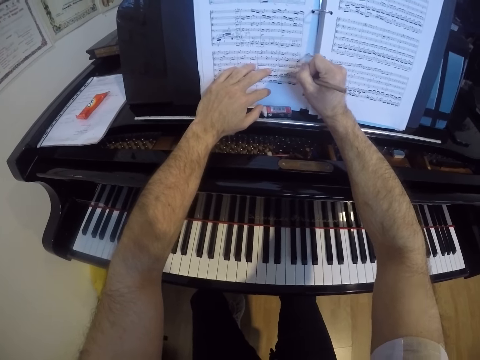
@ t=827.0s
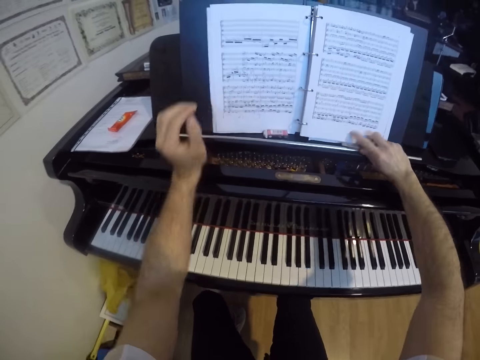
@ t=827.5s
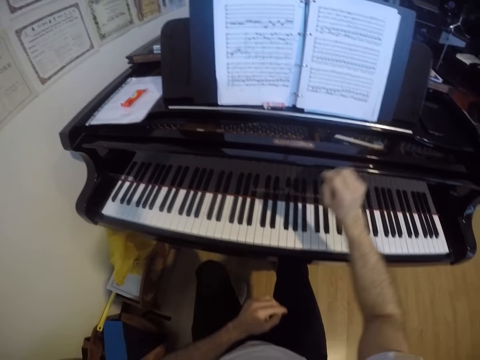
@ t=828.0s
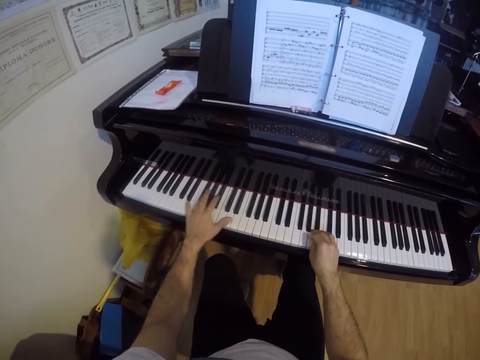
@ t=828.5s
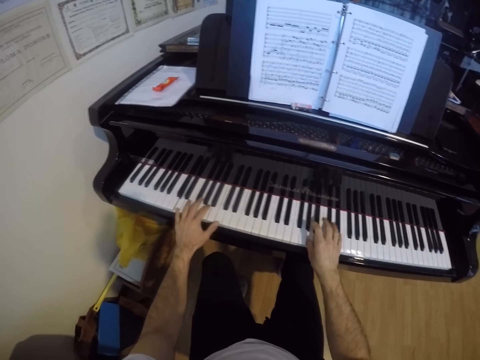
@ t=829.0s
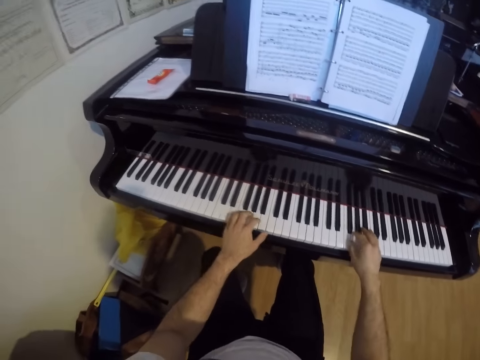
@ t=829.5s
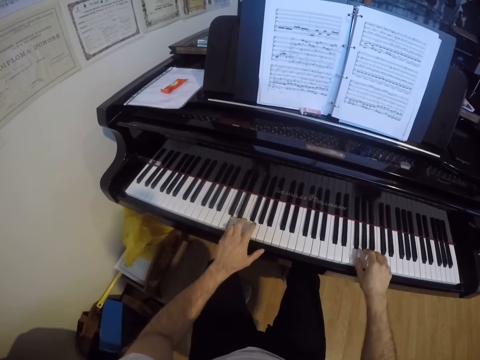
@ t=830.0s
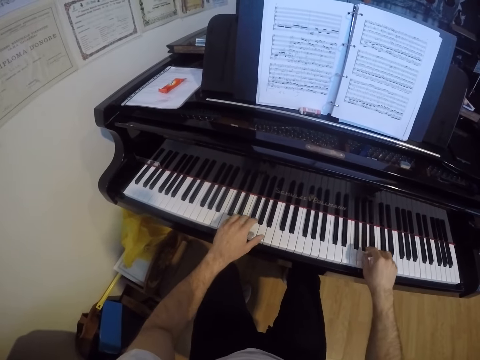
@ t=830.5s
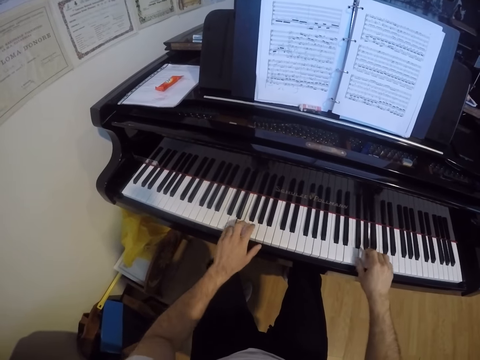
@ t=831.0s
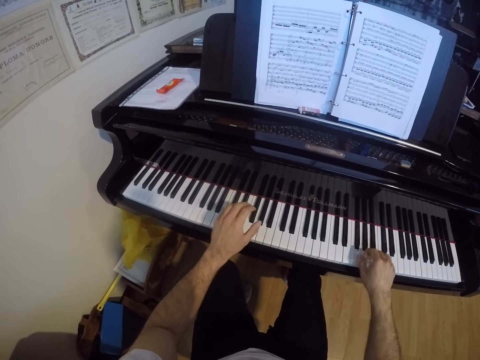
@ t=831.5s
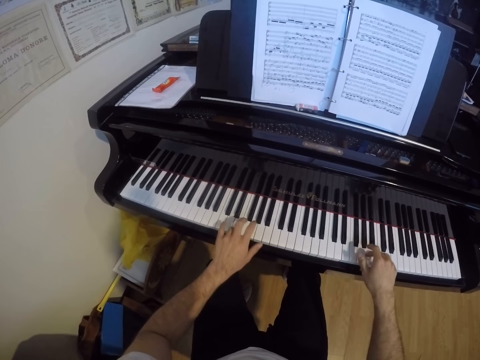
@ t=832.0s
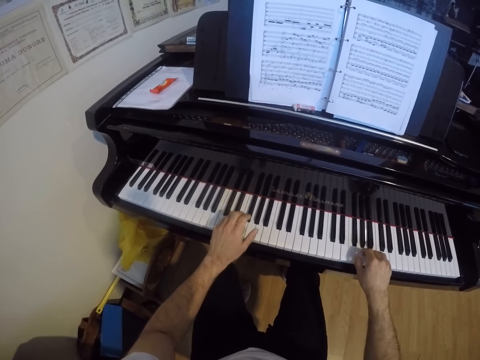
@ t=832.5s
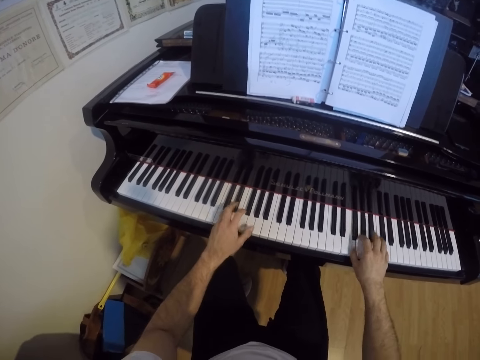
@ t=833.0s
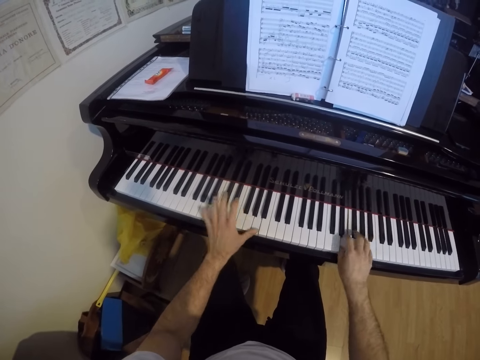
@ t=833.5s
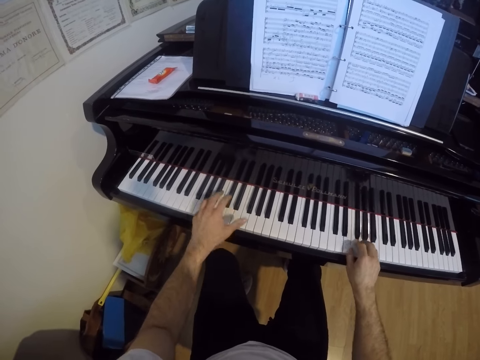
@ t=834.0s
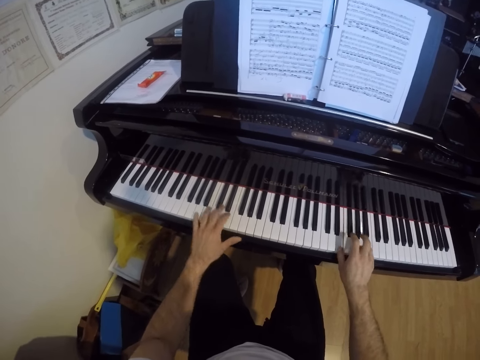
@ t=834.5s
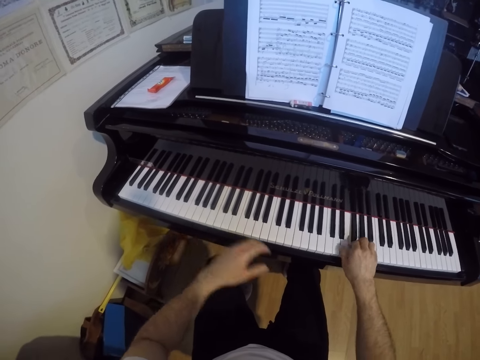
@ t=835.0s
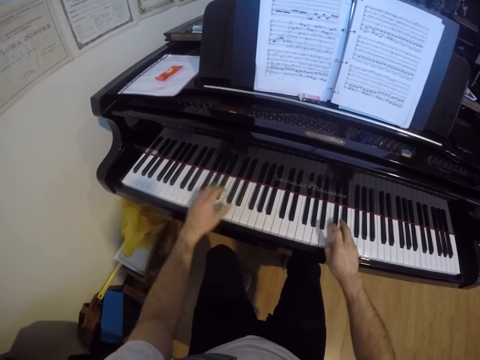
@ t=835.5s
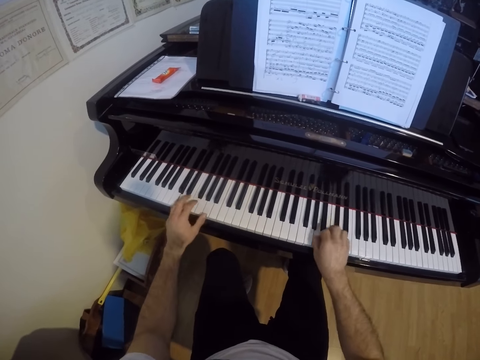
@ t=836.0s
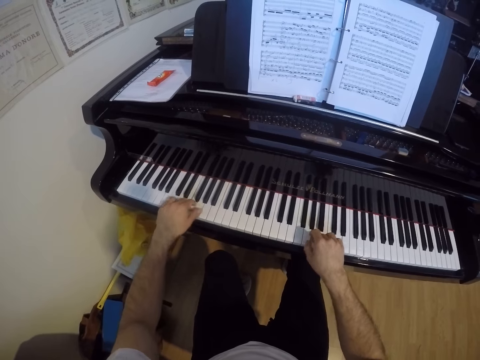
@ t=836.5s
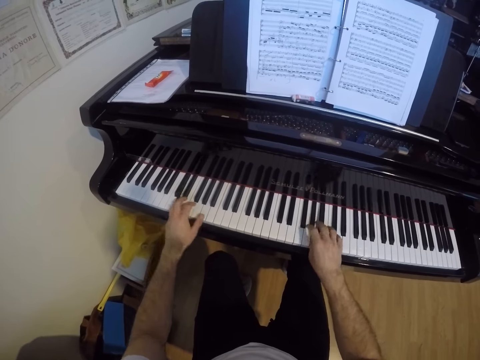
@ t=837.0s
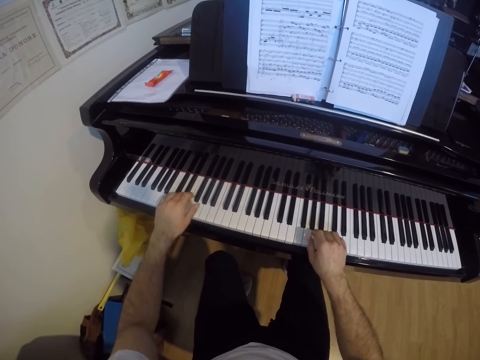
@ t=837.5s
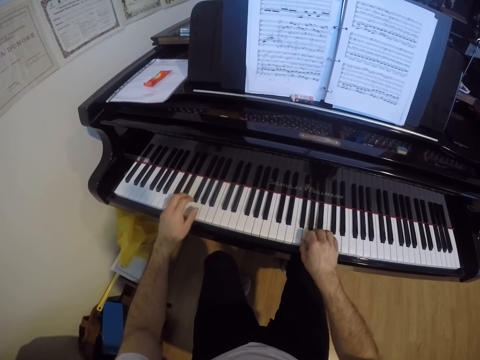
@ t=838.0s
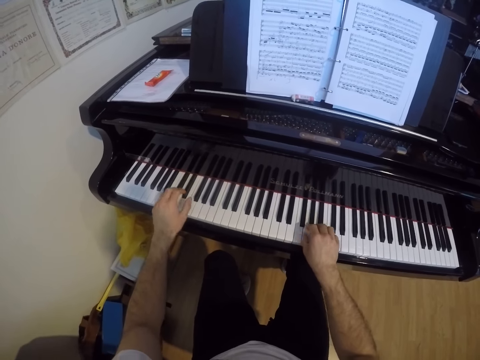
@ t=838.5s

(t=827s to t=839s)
The camera wearer drops the pencil on a top board with his right hand. He plays the piano with both hands.

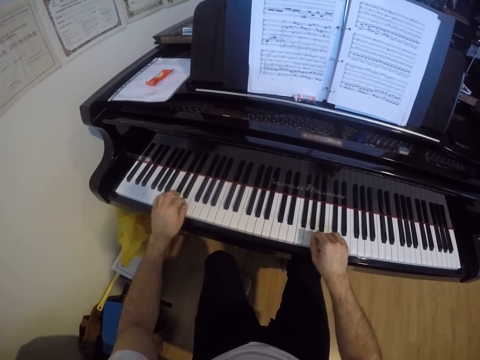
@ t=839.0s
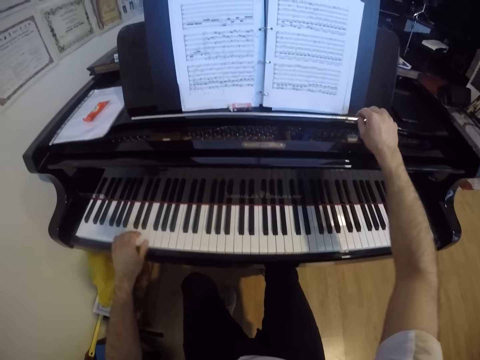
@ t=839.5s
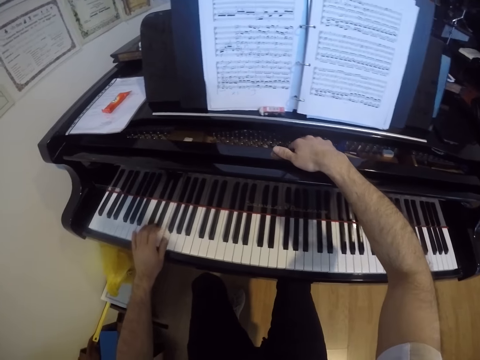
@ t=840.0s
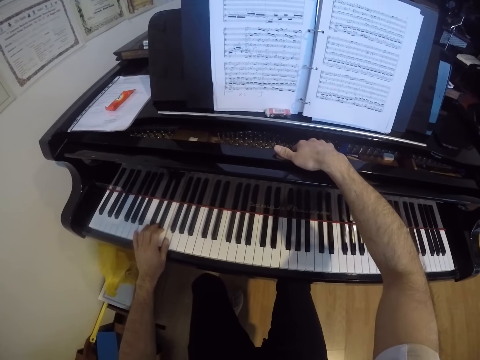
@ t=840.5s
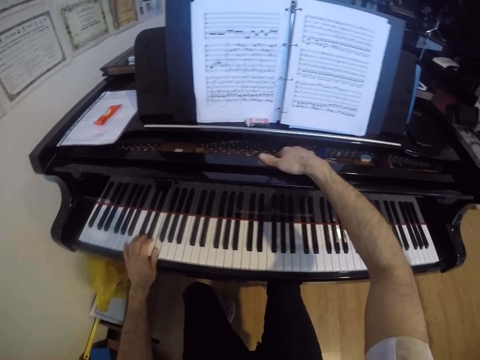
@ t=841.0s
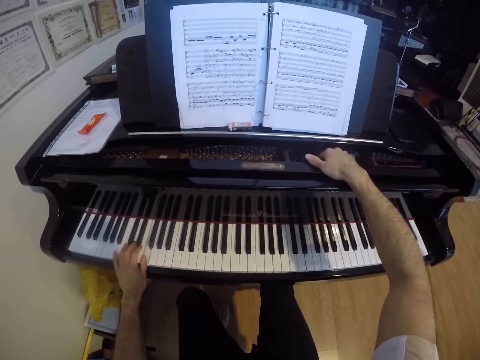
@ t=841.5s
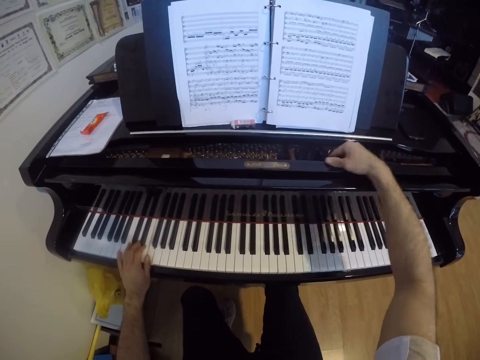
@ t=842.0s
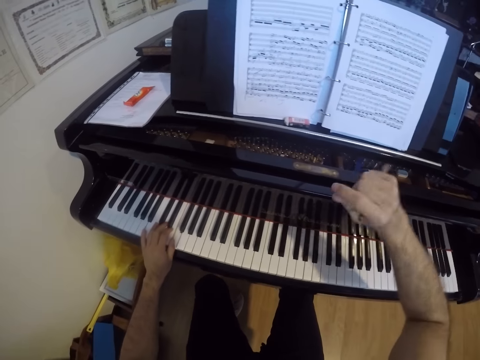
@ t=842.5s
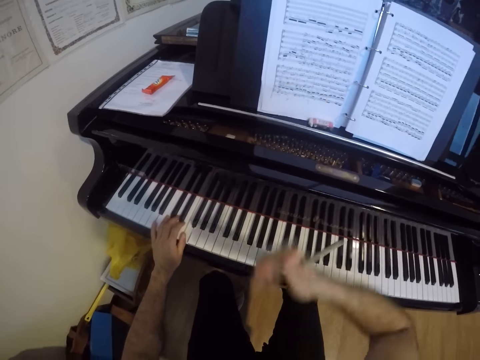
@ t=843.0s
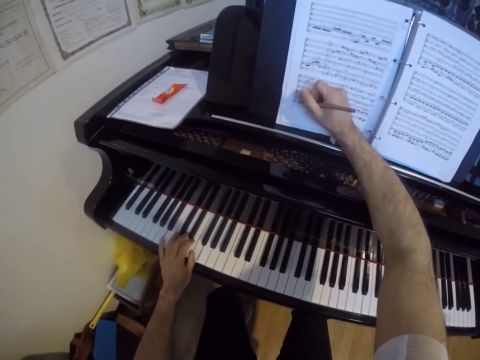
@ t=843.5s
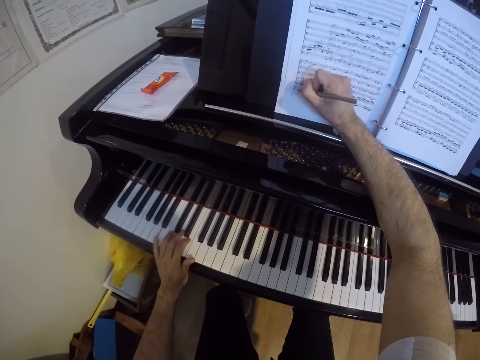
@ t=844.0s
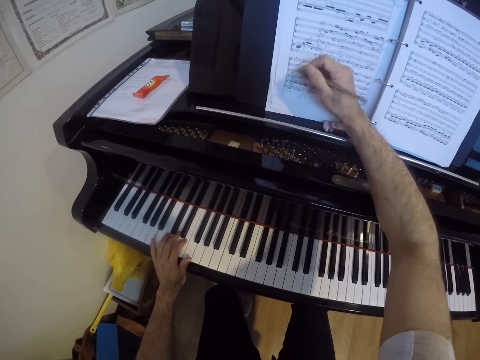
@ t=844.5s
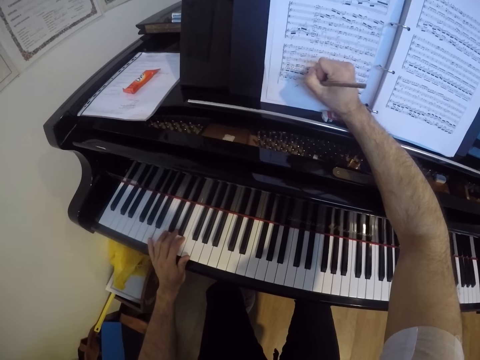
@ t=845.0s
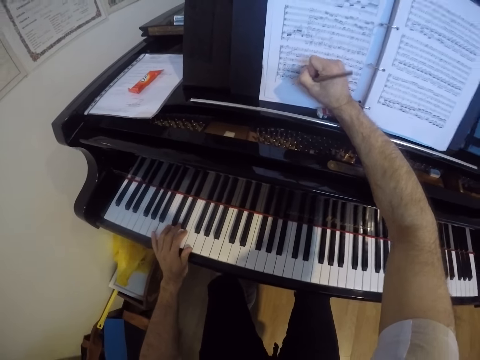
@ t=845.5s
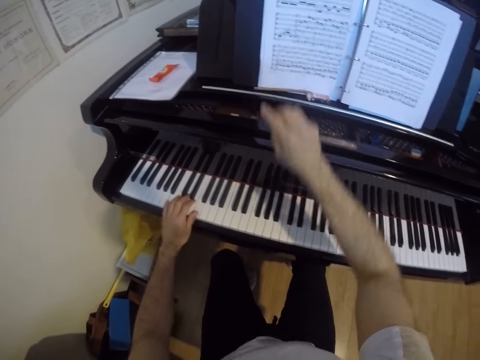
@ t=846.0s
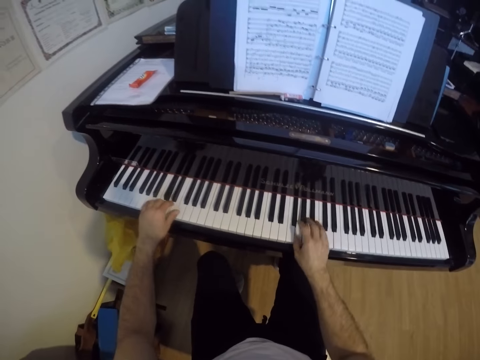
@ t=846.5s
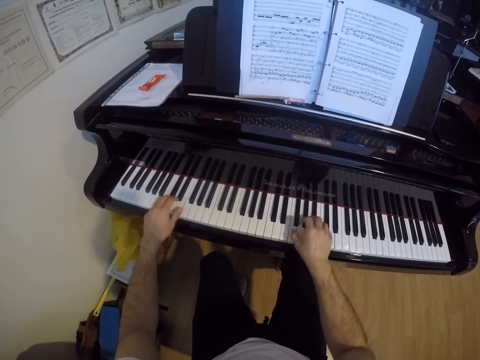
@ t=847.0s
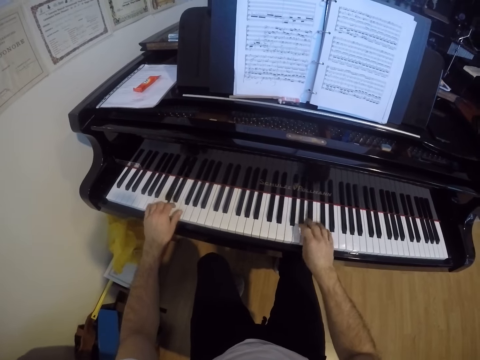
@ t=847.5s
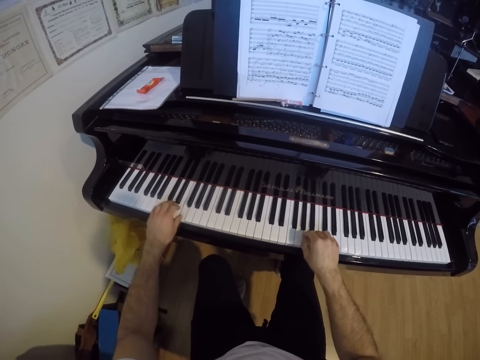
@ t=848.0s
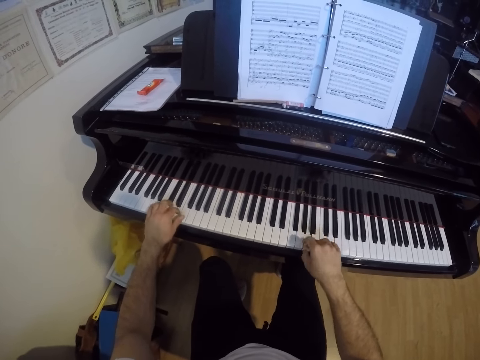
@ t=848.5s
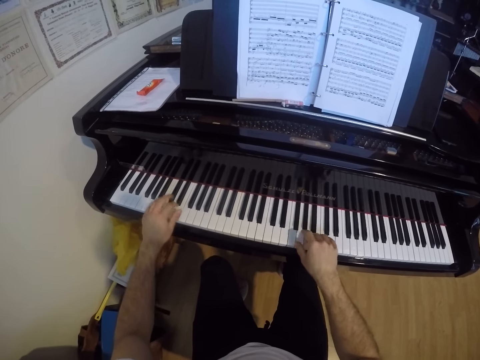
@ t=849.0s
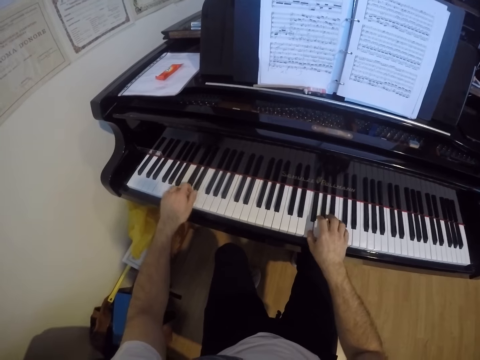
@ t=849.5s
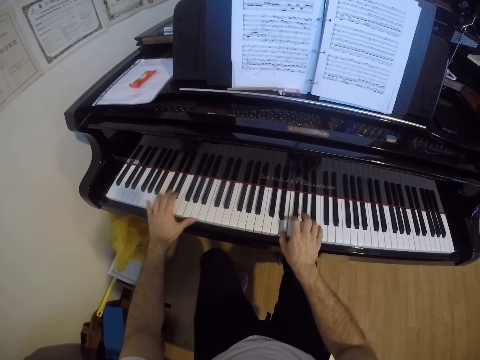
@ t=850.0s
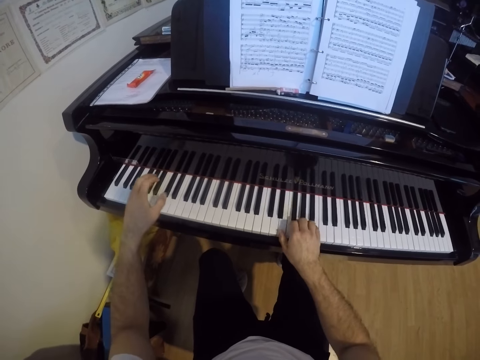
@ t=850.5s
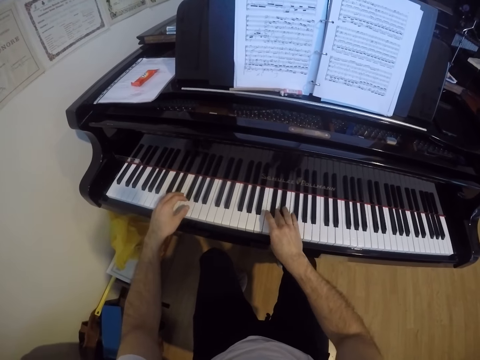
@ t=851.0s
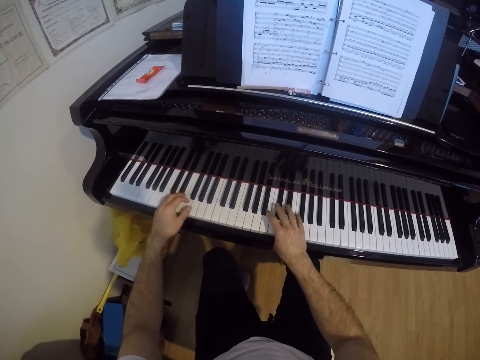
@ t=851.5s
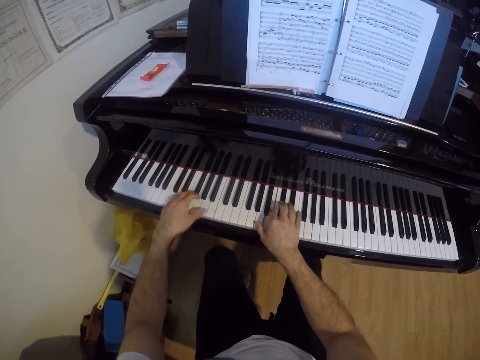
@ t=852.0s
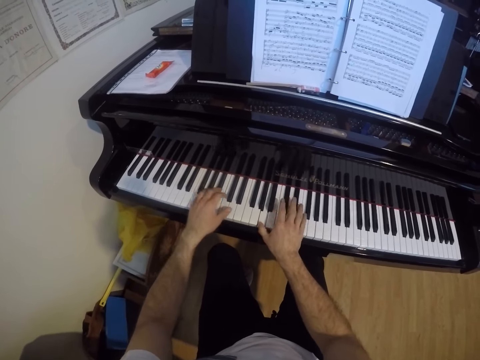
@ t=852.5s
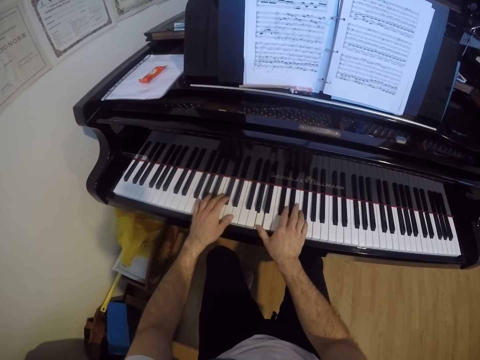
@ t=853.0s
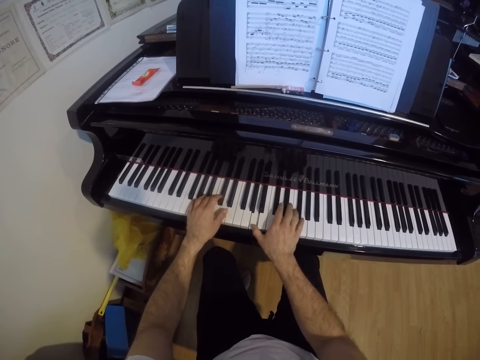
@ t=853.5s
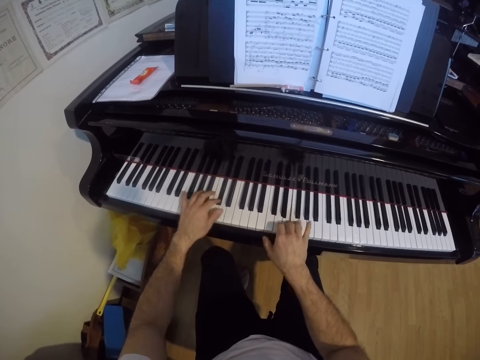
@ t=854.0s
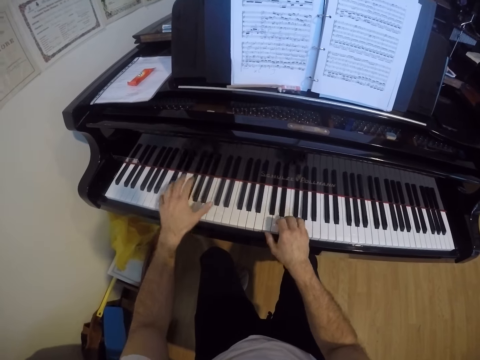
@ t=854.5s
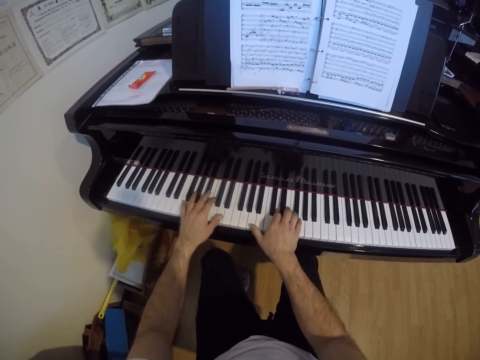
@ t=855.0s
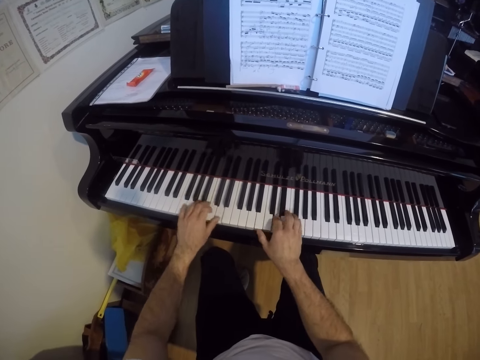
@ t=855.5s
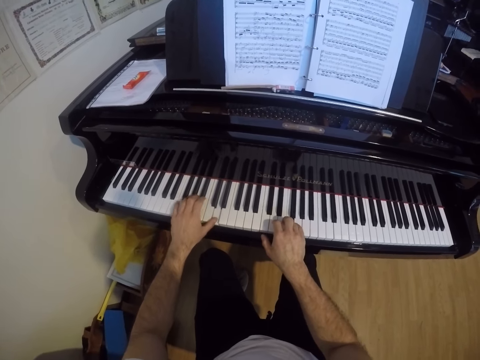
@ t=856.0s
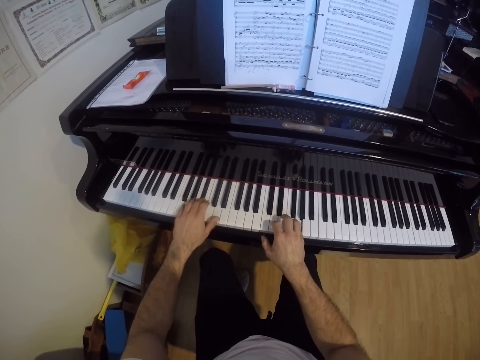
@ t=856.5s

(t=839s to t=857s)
The camera wearer picks up the pencil on the music shelf with his right hand. He writes on the score sheet with the pencil in his right hand. He drops the pencil on the top board with his right hand. He plays the piano with both hands.
